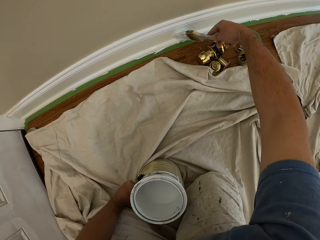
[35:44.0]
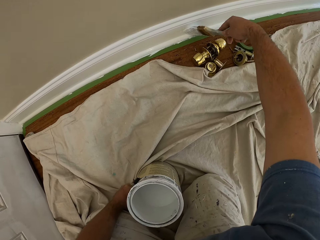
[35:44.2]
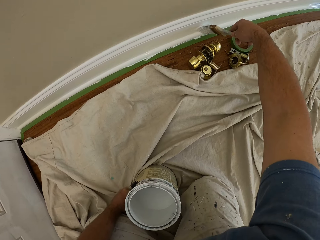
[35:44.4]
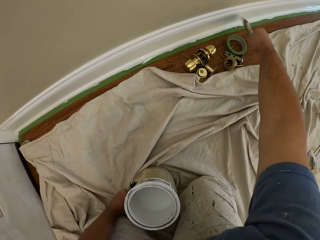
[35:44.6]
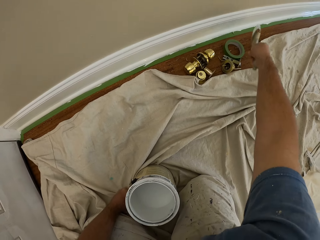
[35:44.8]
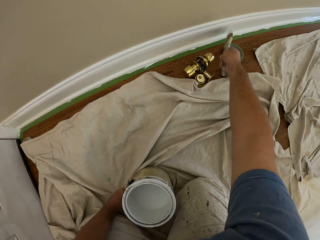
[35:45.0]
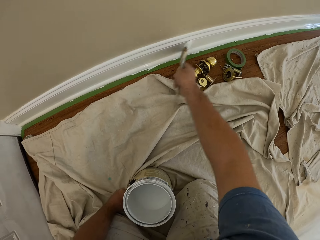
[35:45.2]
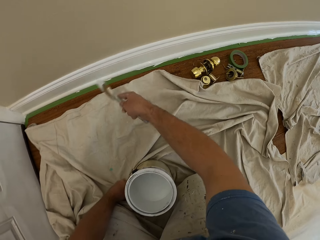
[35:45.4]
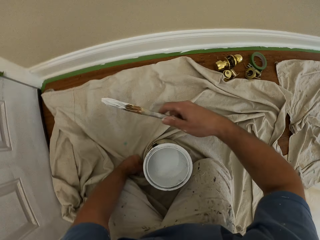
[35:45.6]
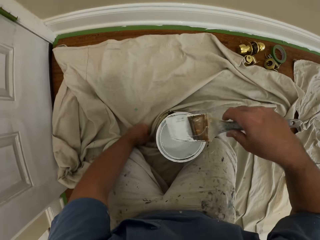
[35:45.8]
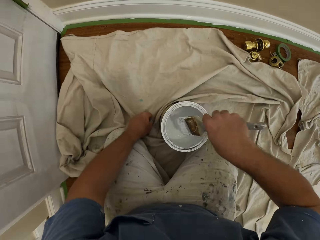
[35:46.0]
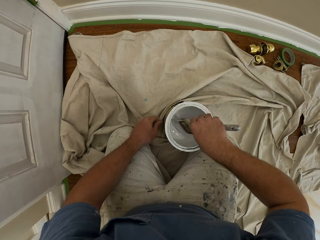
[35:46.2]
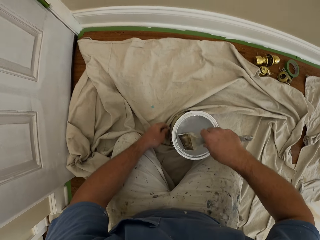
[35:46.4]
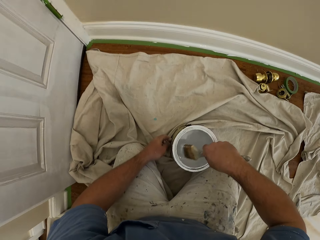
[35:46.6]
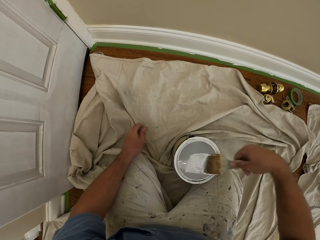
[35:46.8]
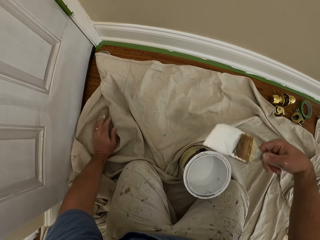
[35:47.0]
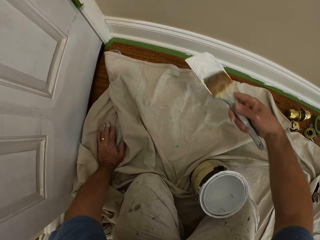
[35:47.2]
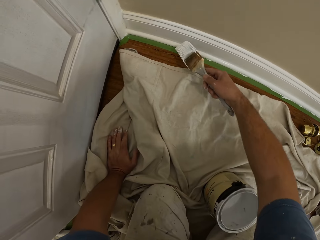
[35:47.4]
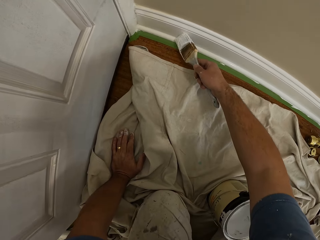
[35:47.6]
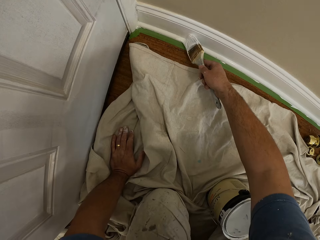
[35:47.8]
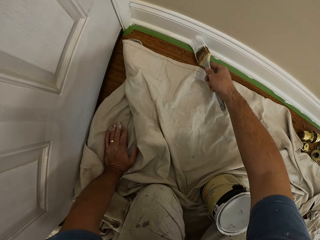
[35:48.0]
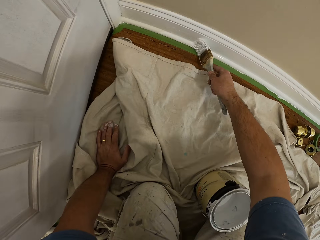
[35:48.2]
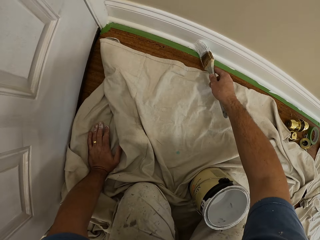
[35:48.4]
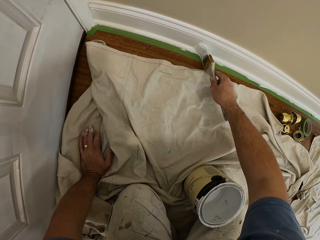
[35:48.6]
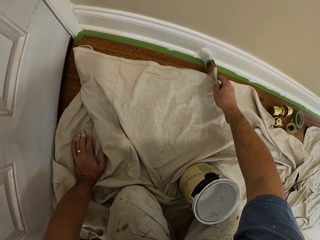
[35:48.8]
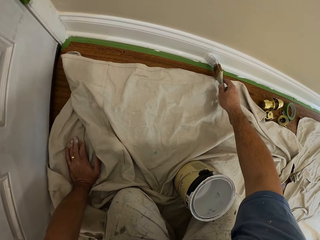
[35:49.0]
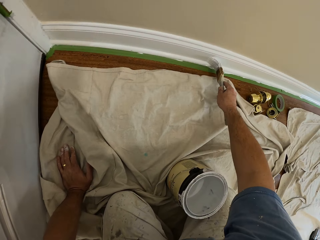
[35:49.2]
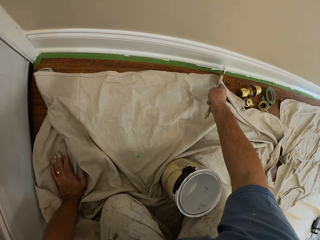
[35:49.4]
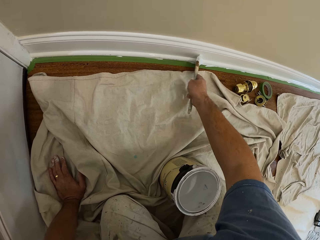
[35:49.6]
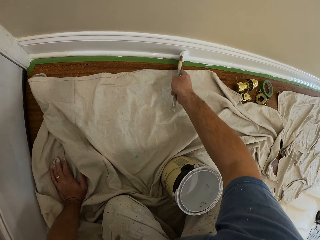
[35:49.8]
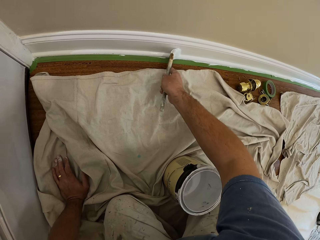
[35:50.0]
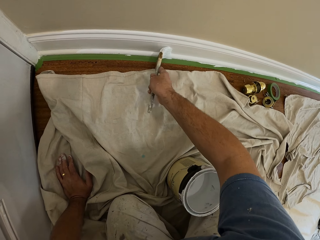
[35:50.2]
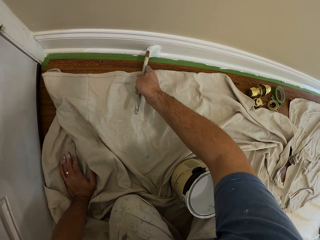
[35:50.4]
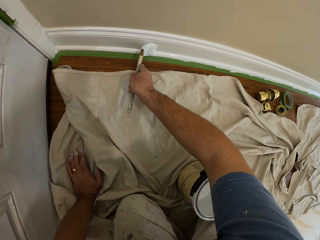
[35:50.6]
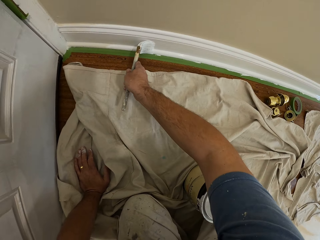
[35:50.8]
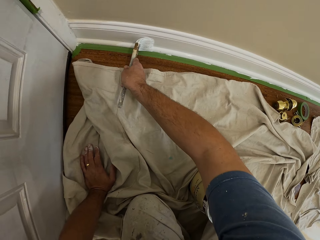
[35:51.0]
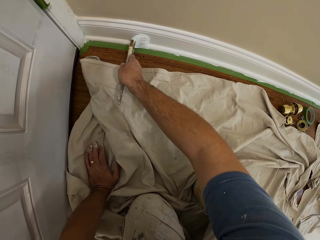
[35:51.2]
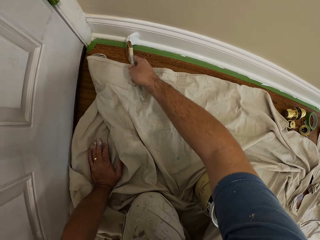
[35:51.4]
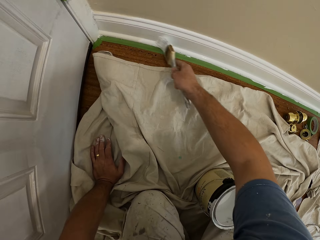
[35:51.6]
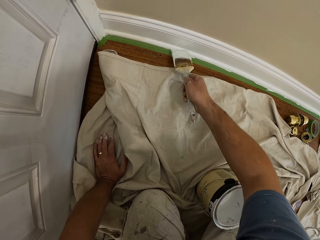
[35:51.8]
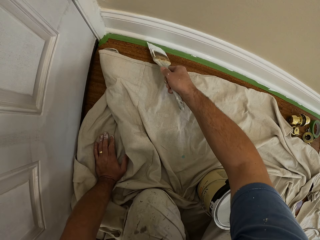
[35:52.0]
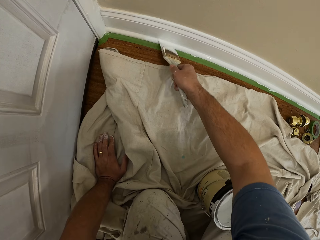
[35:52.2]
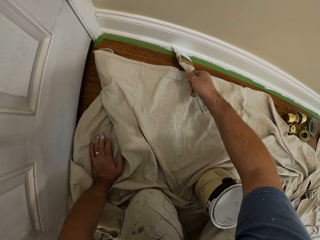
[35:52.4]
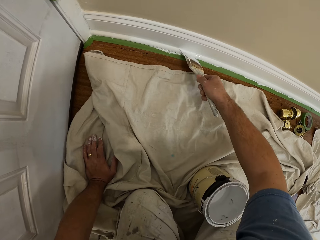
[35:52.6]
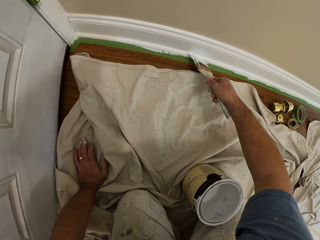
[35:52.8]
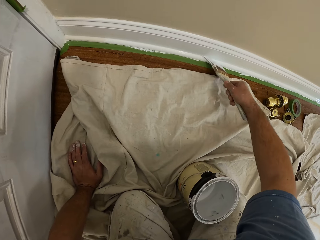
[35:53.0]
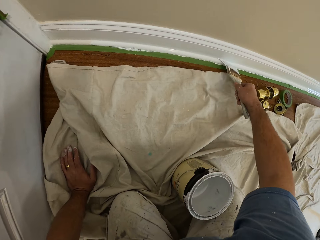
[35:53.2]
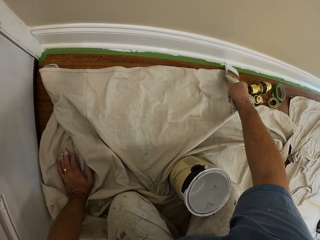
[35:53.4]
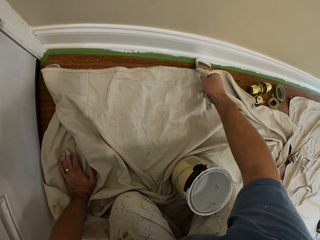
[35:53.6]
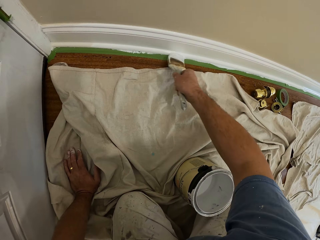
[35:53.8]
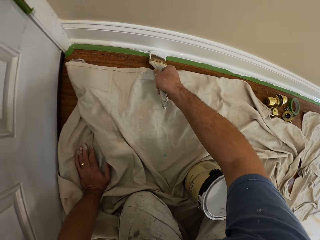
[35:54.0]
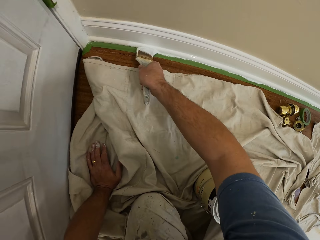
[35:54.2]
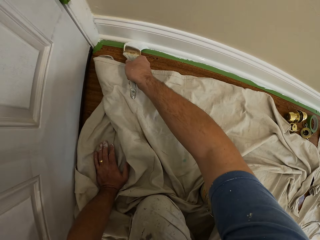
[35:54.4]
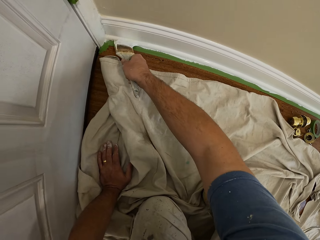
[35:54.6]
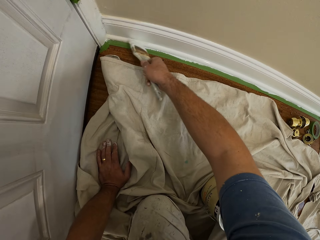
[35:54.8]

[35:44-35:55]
The camera wearer dips the brush into the paint can. He places his left hand on the tarpaulin of the floor. He paints the skirting of the wall with the brush.

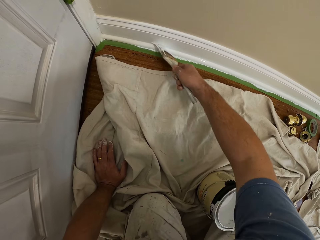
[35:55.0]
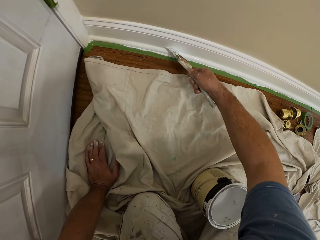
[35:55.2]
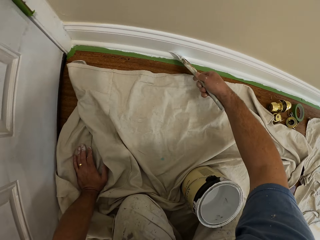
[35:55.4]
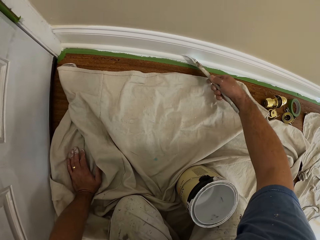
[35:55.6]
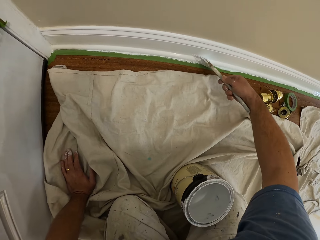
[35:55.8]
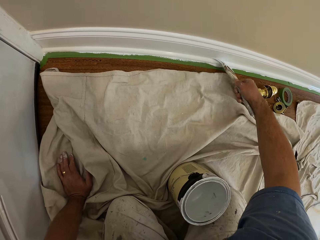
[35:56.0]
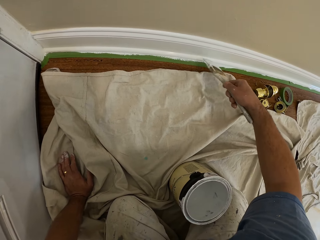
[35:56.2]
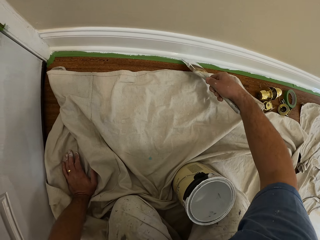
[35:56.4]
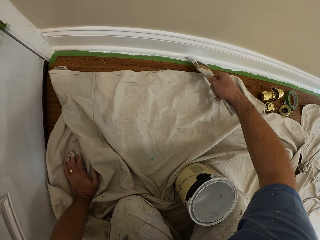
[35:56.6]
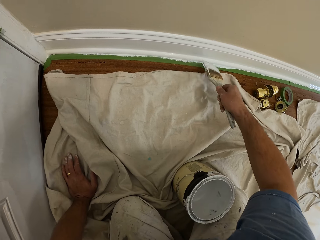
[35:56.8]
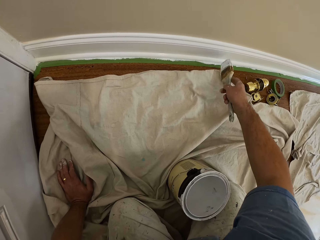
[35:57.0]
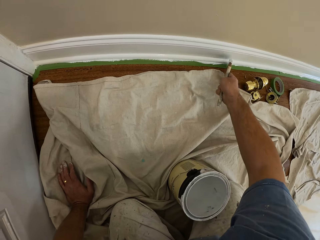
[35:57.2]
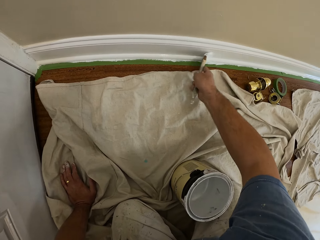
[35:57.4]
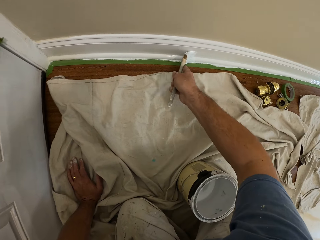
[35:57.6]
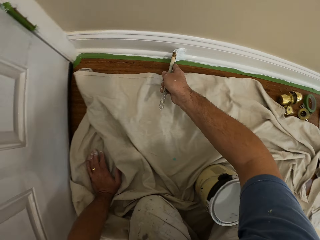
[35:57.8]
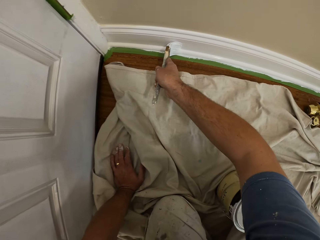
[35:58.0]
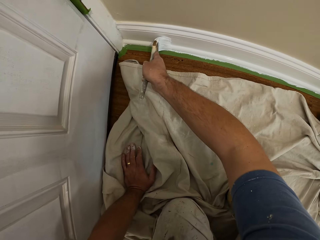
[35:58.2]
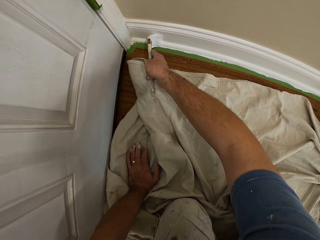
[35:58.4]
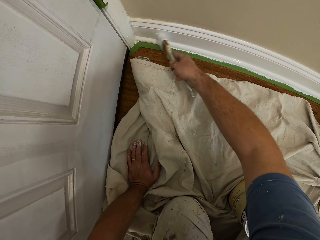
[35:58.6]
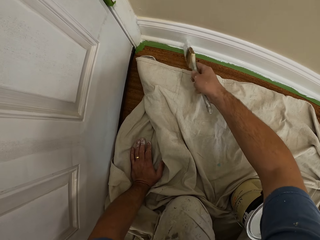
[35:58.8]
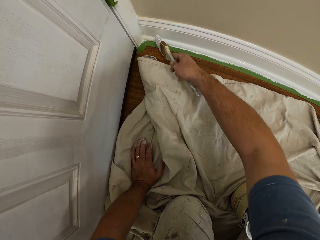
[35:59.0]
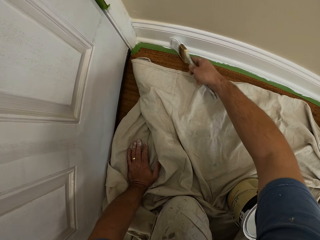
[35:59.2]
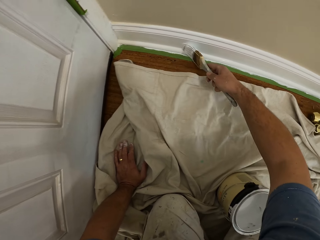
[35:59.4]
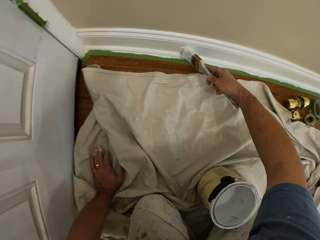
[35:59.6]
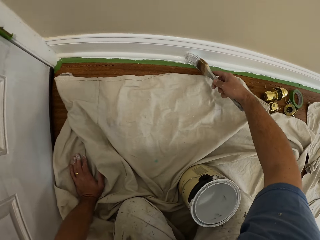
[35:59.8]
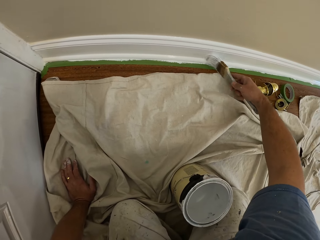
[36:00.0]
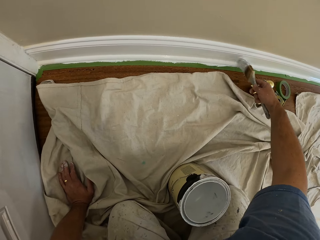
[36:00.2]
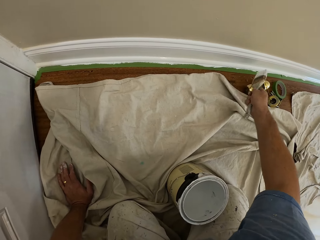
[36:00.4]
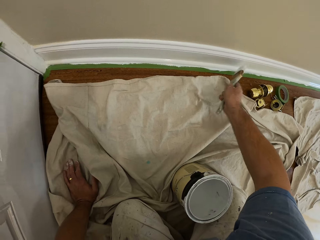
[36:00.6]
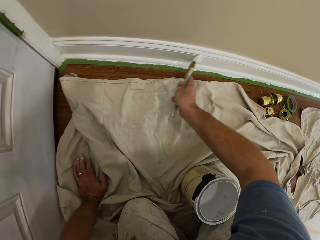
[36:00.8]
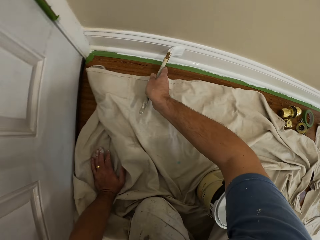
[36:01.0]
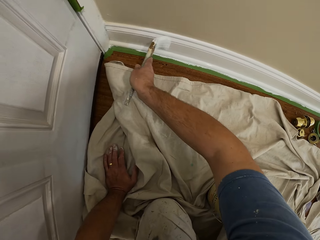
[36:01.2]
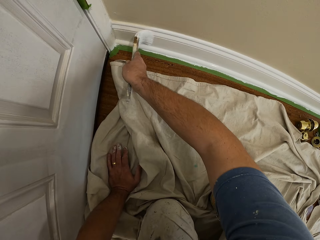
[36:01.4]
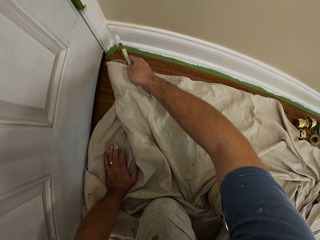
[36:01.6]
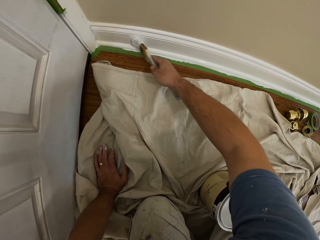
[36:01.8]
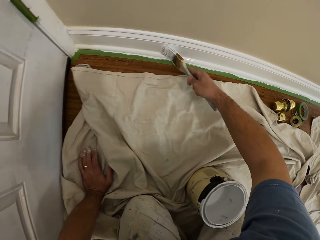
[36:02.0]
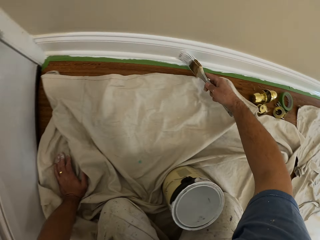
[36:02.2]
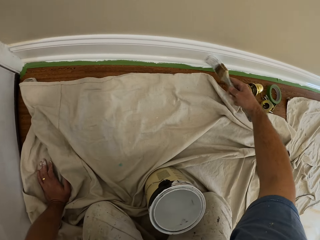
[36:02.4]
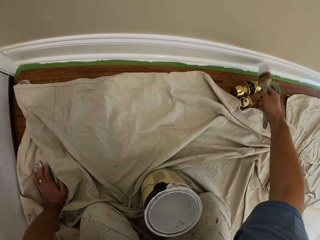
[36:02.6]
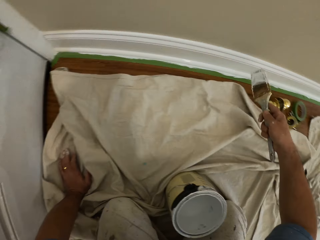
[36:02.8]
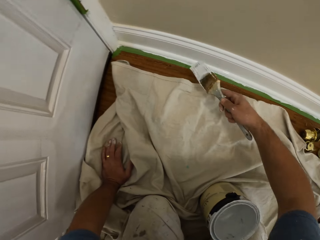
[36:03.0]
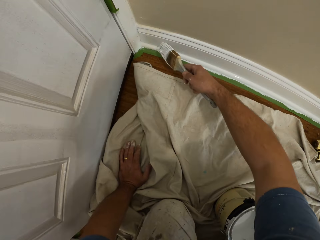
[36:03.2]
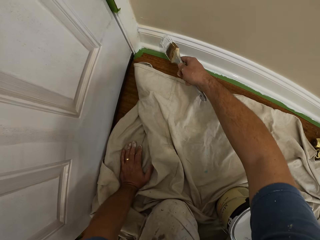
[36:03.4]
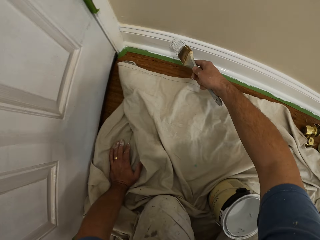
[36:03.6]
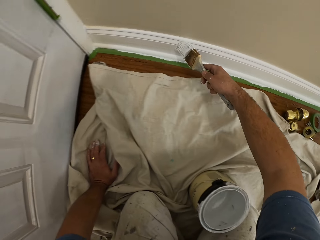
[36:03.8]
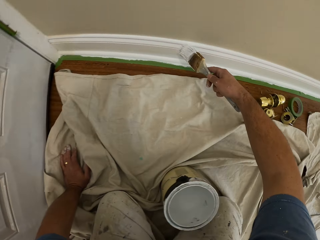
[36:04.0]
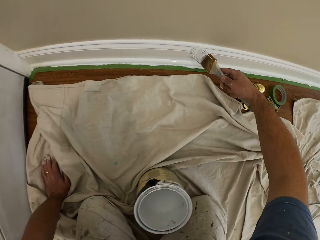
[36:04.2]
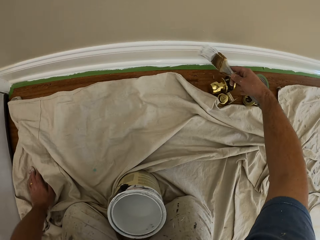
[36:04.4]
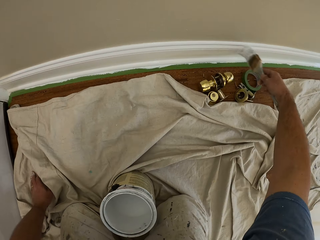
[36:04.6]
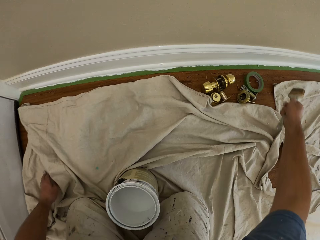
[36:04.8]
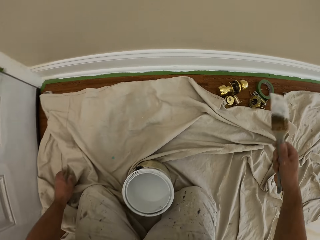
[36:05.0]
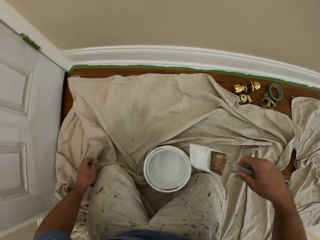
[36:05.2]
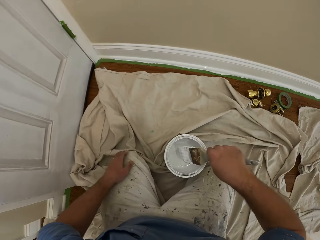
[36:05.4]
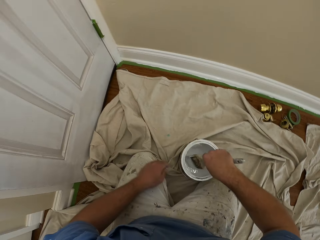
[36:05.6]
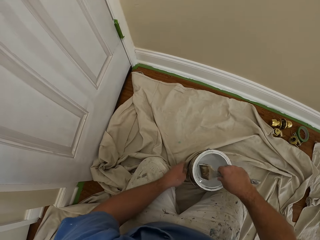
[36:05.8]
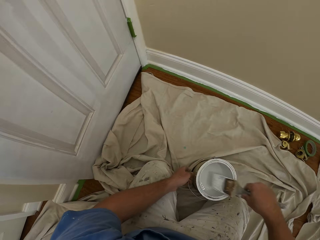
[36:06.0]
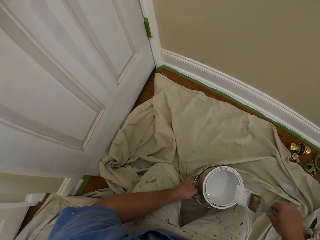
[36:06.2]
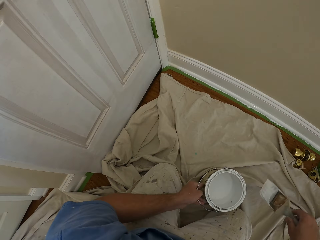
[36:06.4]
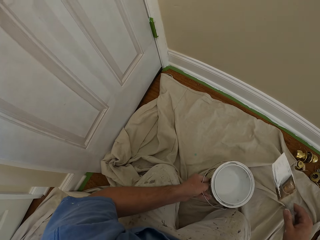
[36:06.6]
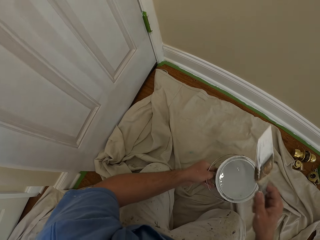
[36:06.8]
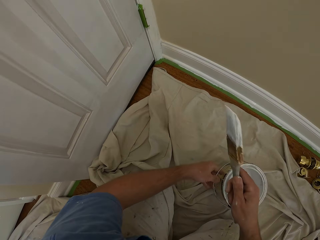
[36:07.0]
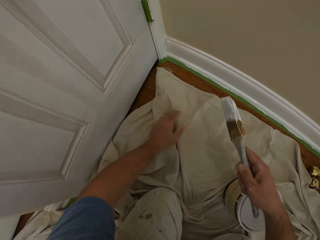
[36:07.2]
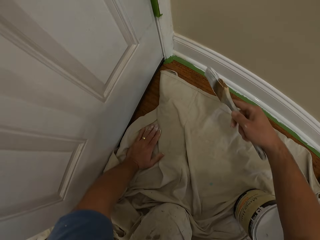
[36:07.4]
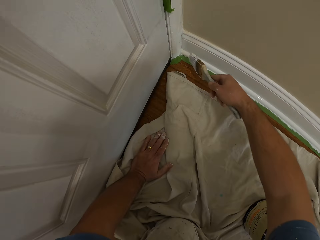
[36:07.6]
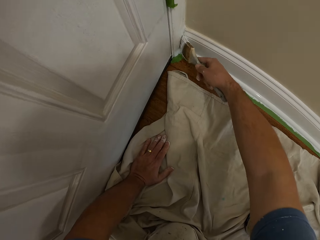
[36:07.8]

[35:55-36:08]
The camera wearer paints a baseboard repeatedly. He dips the brush into the paint can. He lifts the paint can and places the paint can on the floor. He places his left hand on the tarpaulin of the floor.
